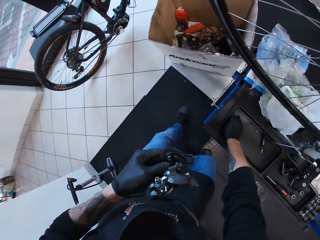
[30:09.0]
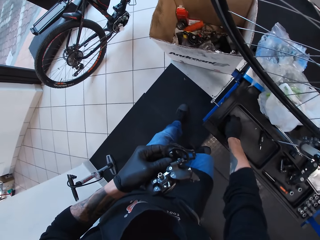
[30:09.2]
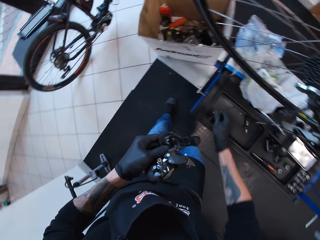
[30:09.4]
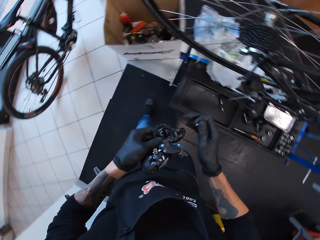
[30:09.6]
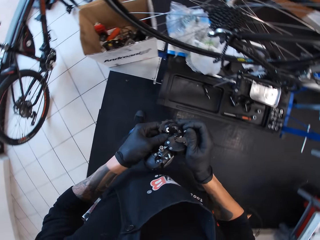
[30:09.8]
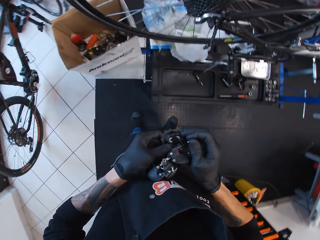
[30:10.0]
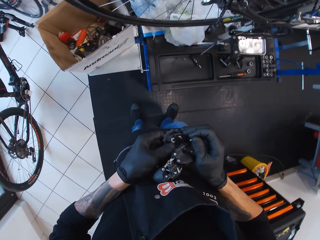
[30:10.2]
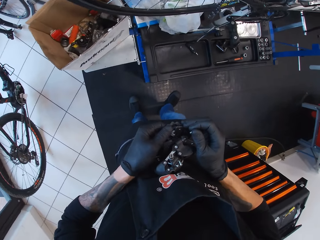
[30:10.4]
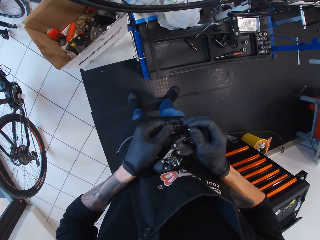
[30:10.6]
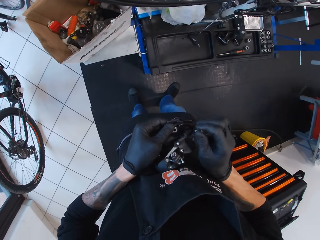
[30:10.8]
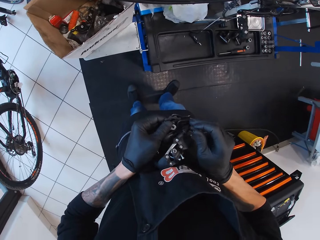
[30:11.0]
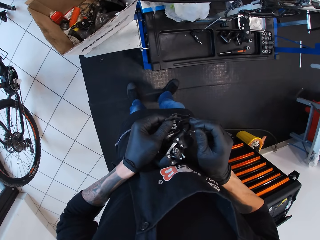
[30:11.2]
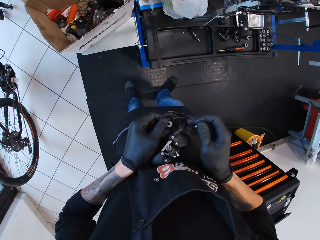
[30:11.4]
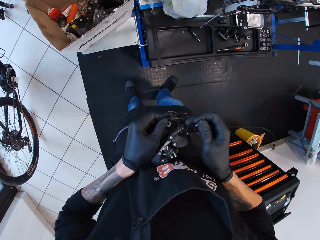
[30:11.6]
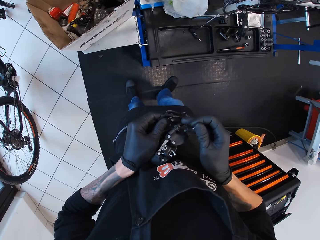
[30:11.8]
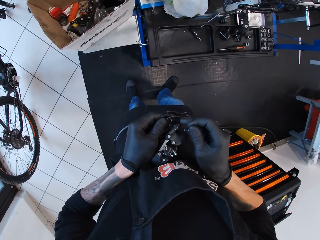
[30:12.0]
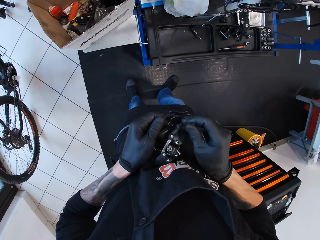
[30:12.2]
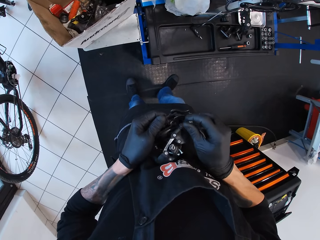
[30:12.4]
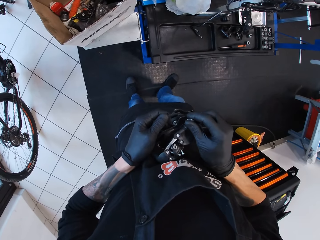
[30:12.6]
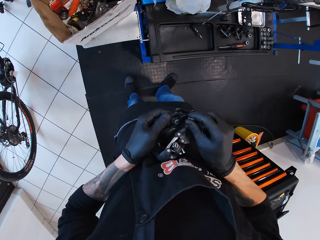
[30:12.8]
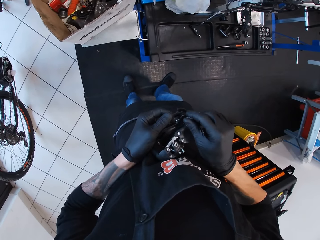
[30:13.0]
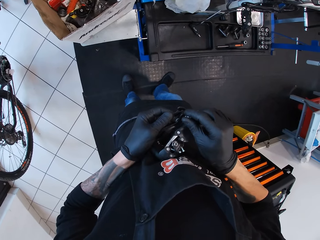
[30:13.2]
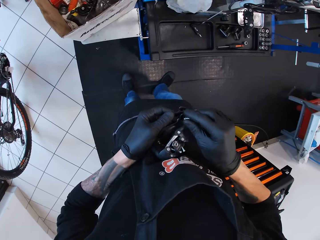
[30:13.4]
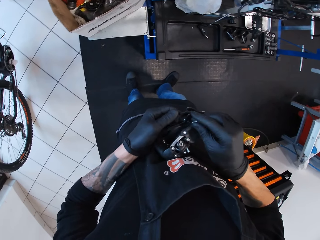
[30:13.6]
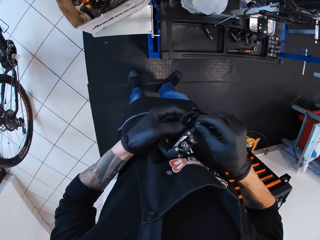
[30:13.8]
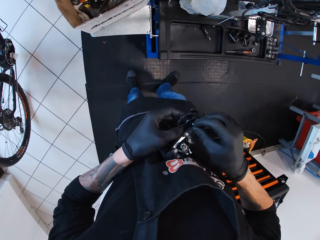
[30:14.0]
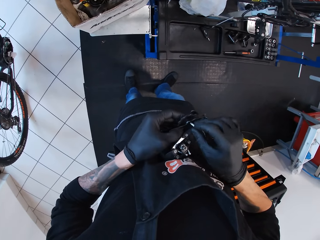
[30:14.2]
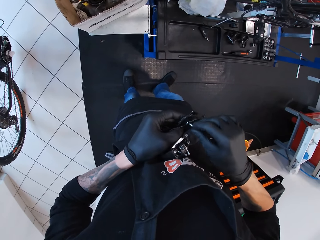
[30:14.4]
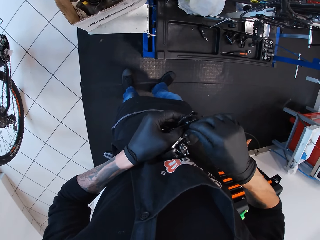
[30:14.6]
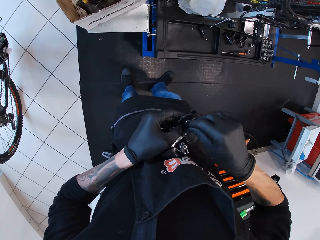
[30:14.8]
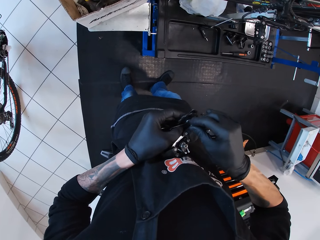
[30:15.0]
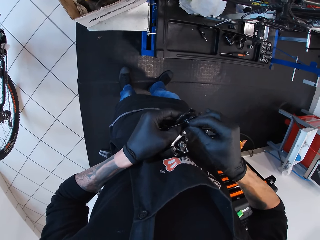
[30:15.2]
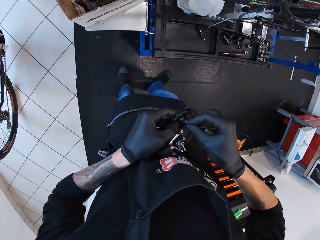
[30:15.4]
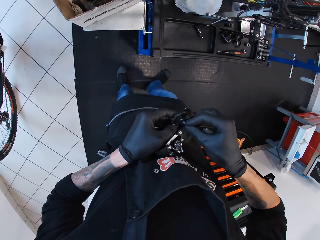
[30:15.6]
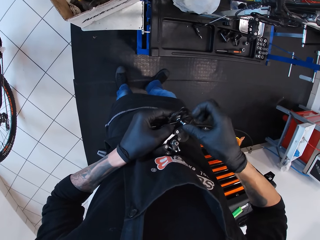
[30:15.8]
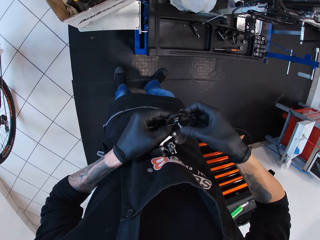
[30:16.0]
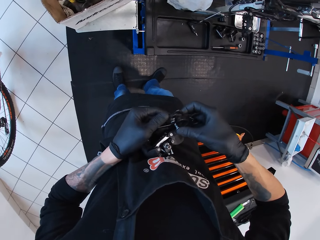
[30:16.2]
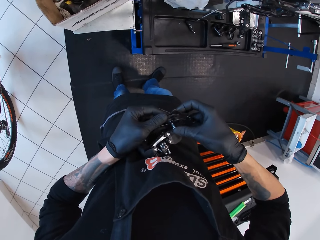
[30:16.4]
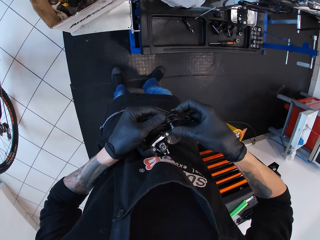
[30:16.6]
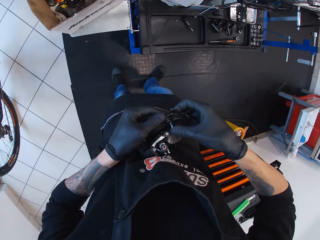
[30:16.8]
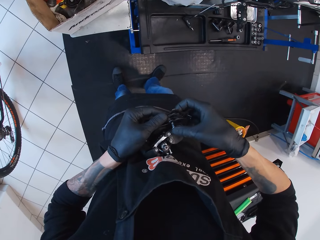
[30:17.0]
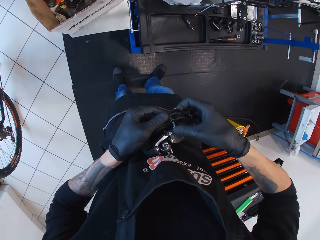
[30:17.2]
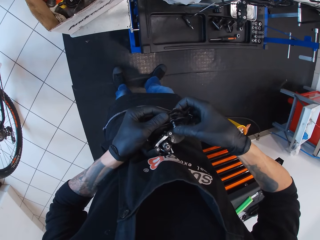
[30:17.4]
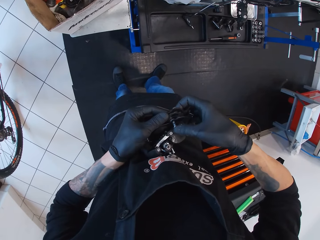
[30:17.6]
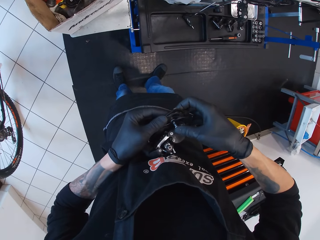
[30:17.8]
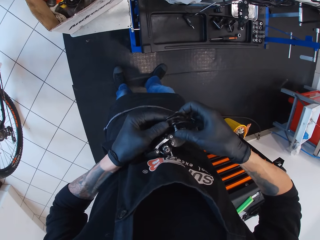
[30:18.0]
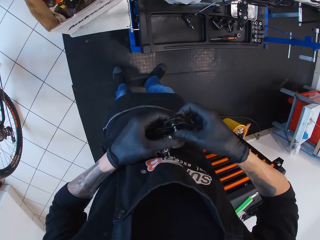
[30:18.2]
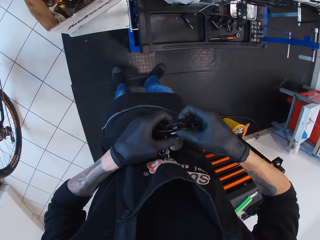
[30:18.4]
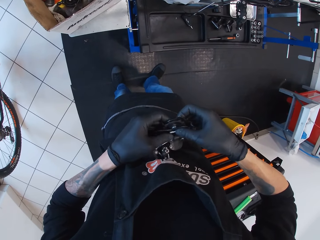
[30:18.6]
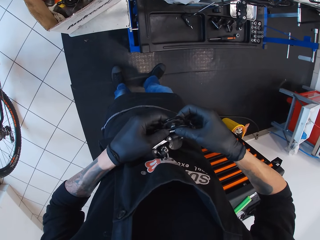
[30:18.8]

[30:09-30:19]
The camera wearer turns around. They fix something, hold a nut, and adjust a chain wheel.

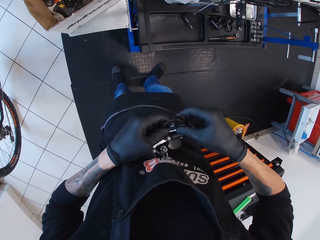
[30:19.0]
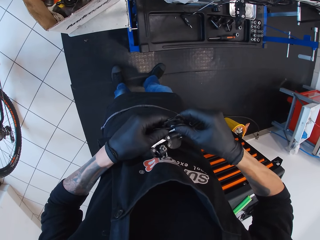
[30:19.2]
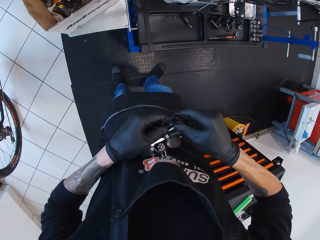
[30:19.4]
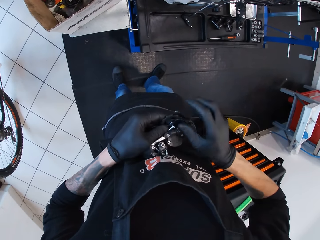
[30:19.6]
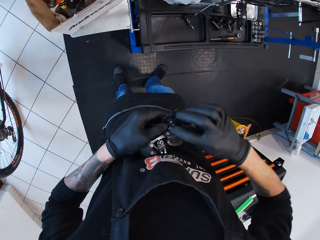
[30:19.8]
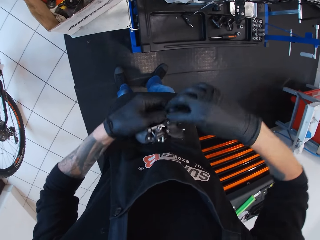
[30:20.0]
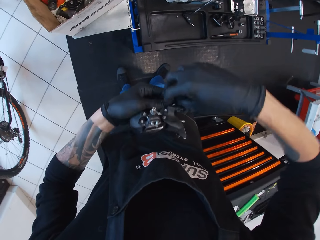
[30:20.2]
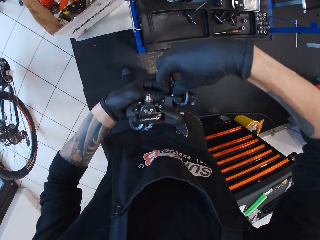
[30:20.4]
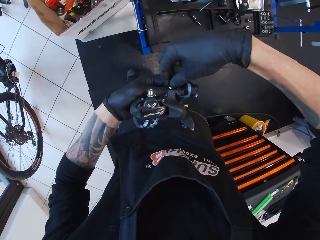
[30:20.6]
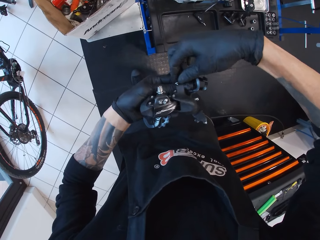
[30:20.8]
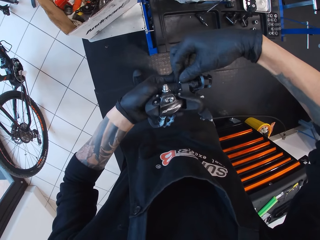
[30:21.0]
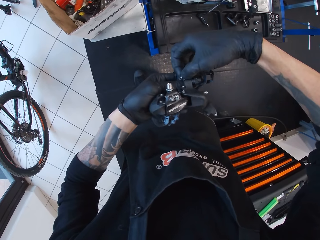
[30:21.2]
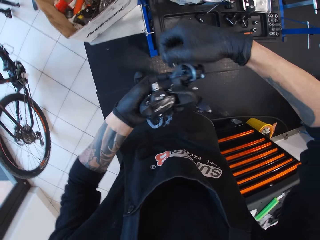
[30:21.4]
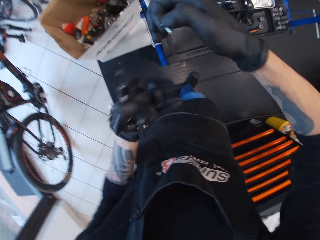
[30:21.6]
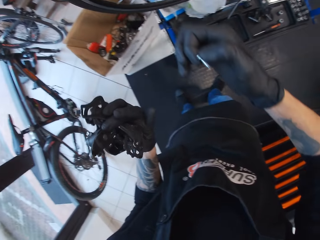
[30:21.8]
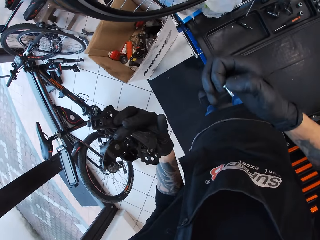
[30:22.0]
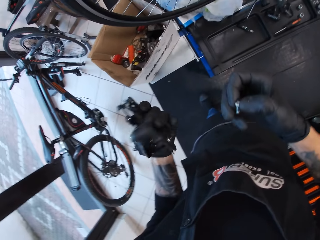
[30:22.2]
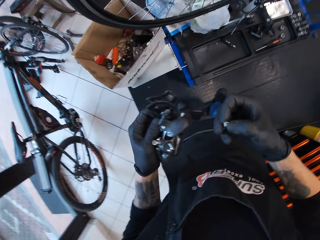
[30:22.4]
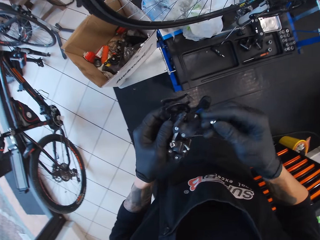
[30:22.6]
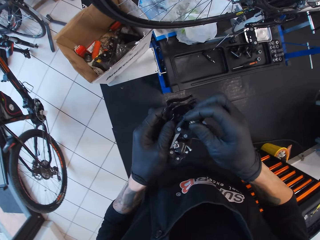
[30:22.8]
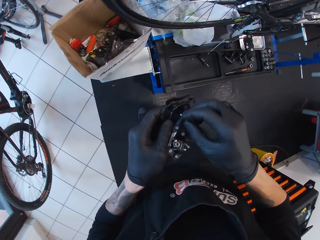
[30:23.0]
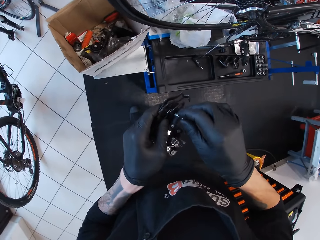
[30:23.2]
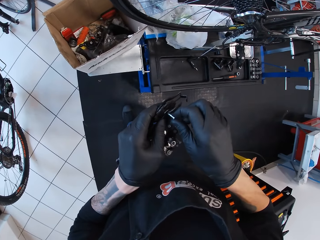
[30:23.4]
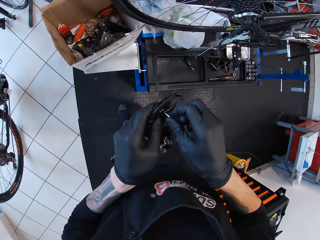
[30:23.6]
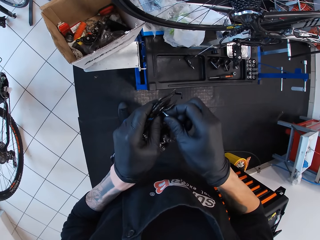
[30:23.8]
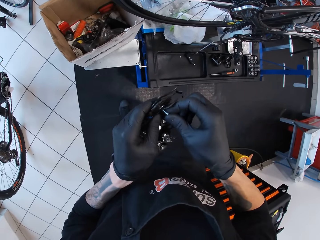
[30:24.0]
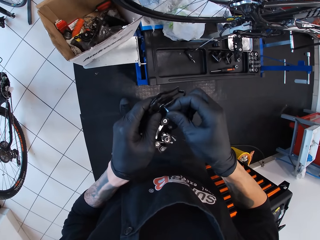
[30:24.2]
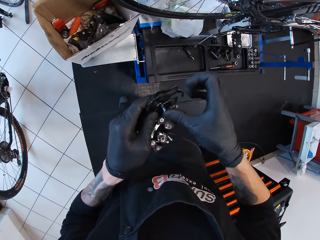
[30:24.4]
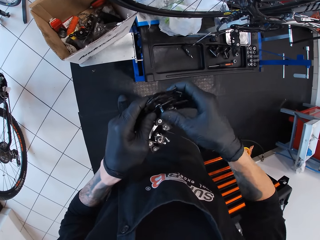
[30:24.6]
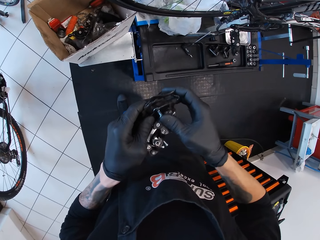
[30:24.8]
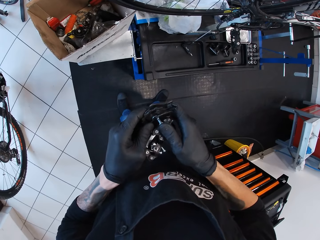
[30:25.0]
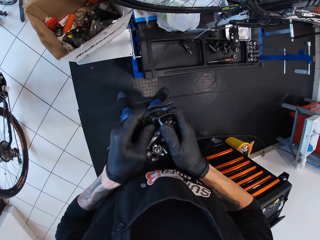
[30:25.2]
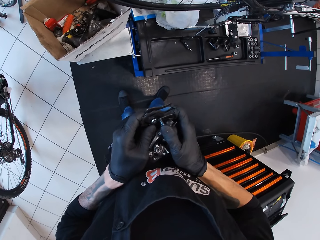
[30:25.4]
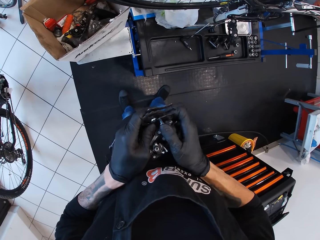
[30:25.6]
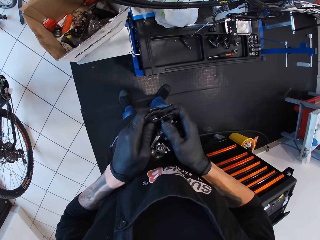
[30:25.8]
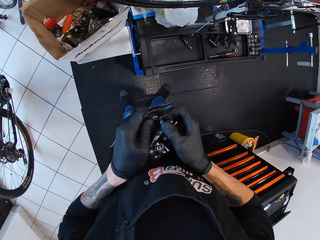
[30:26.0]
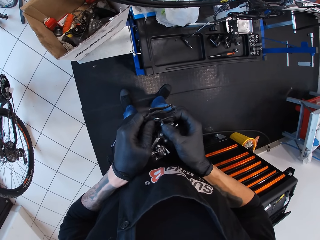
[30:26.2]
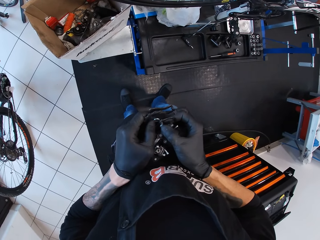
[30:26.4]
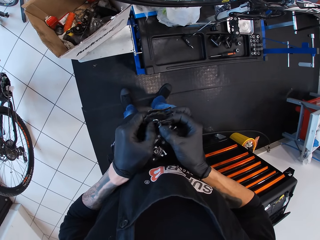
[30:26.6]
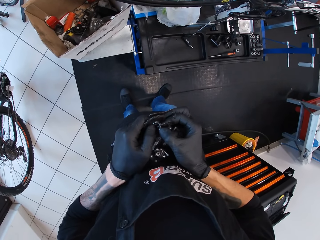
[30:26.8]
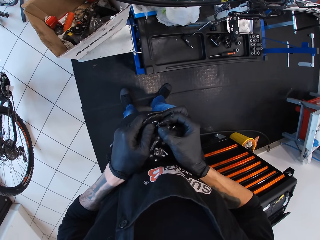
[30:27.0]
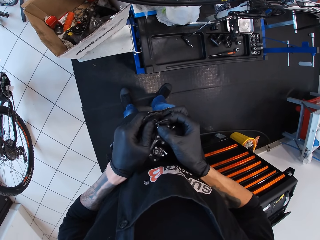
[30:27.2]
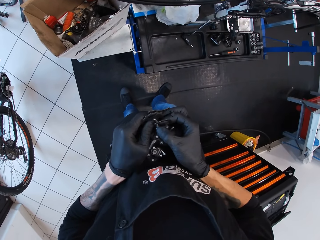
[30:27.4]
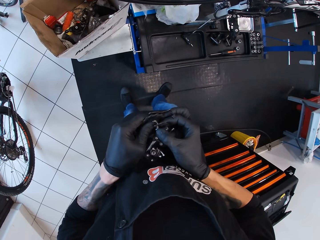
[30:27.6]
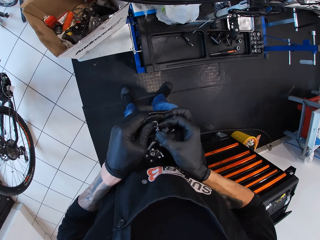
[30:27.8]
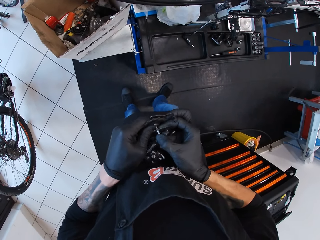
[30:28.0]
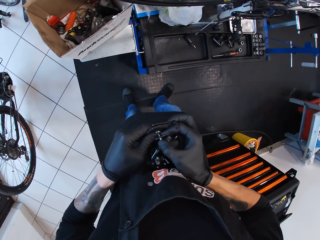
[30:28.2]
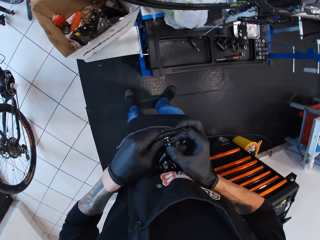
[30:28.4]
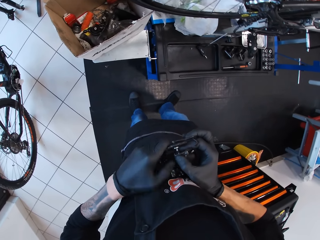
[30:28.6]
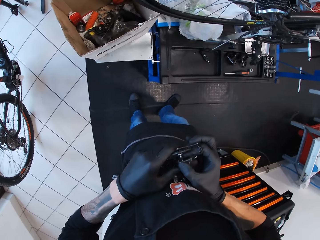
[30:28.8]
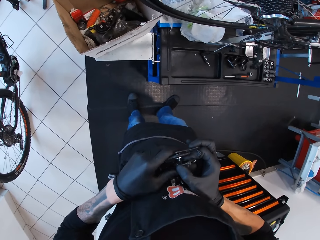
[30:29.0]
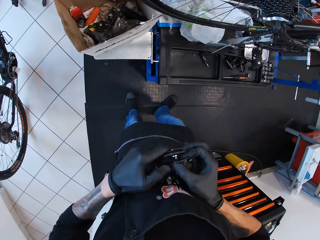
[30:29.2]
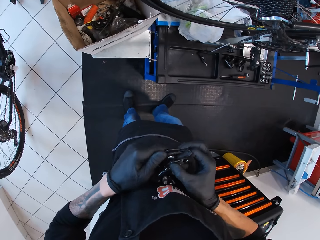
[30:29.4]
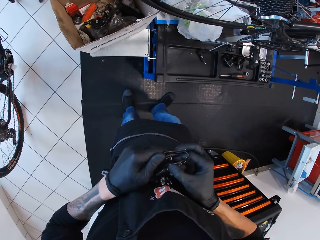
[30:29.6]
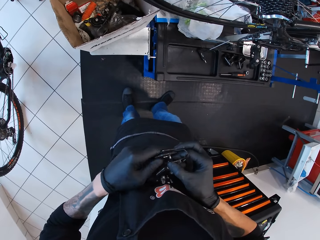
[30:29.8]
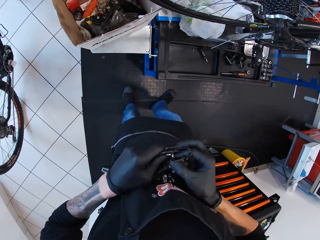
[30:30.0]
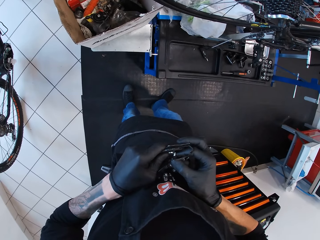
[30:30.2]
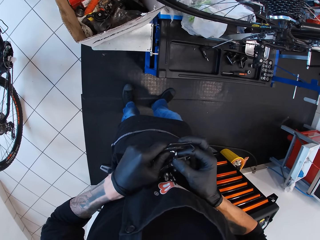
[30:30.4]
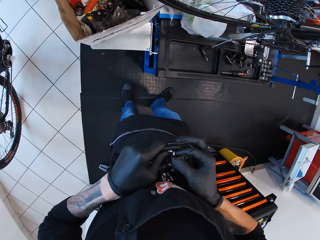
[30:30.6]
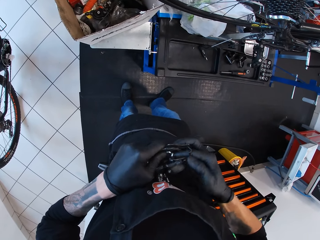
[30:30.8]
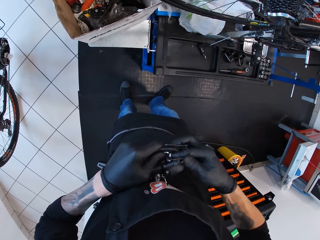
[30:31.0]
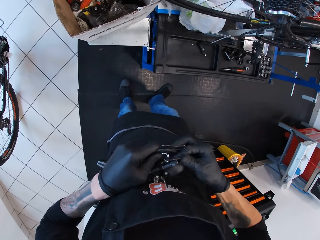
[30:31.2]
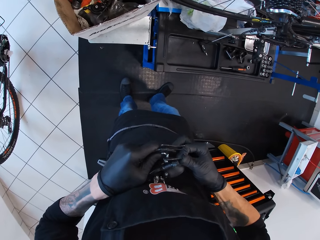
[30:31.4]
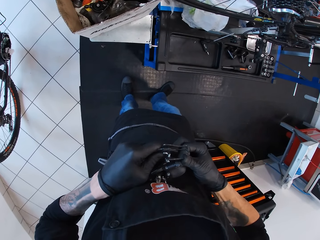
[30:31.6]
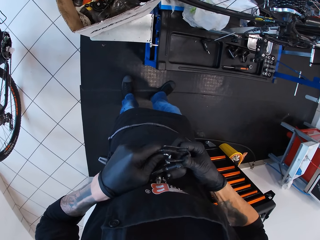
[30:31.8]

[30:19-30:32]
The camera wearer adjusts something.
